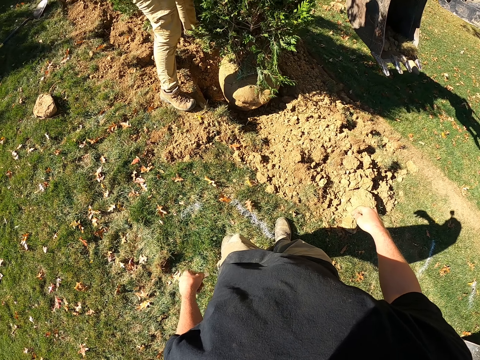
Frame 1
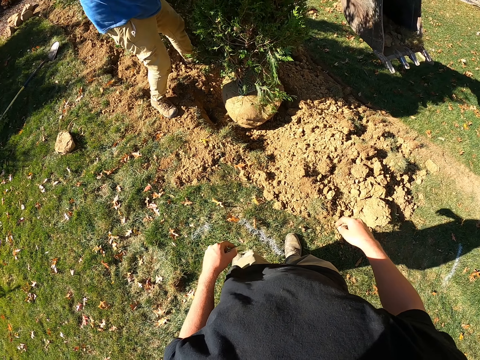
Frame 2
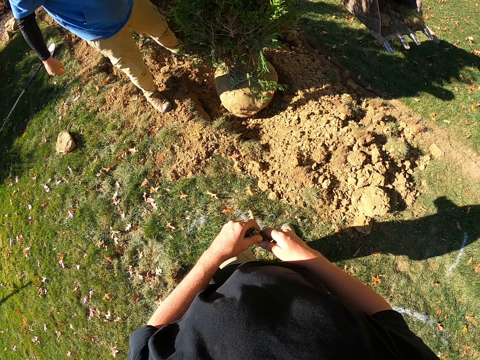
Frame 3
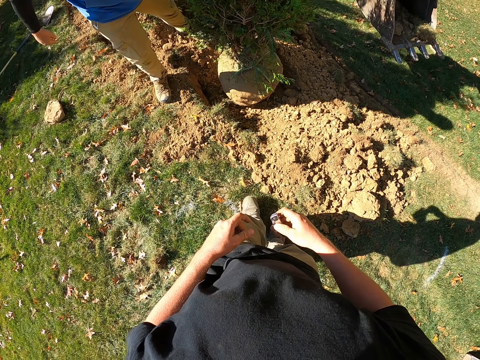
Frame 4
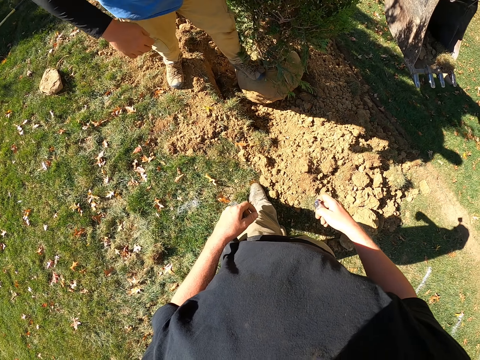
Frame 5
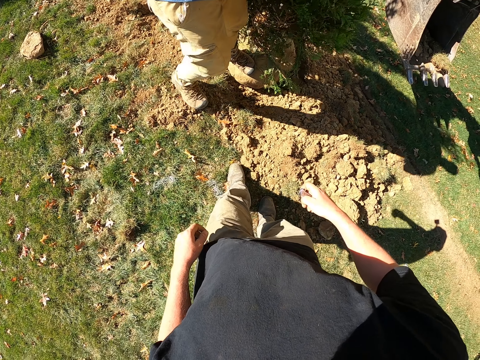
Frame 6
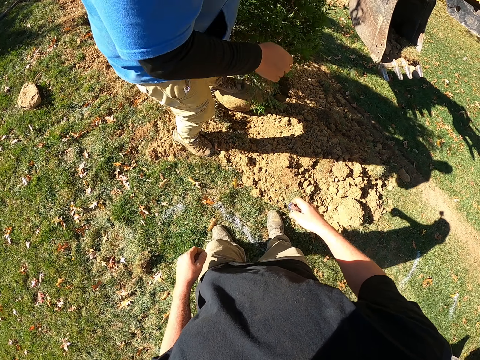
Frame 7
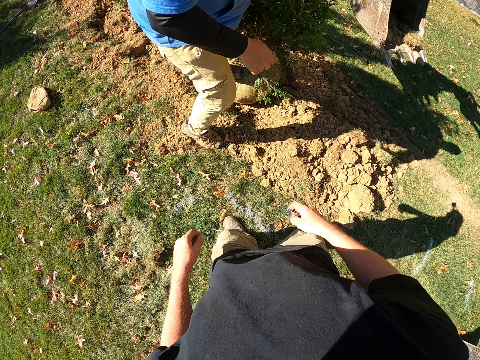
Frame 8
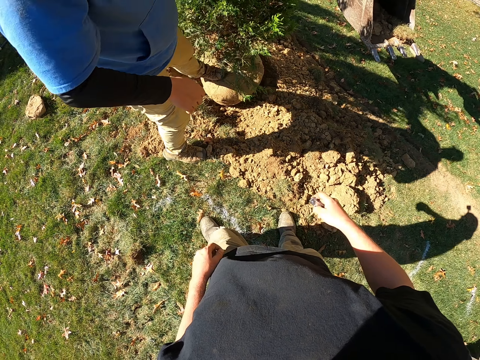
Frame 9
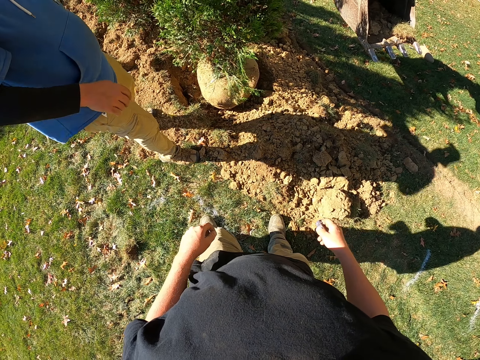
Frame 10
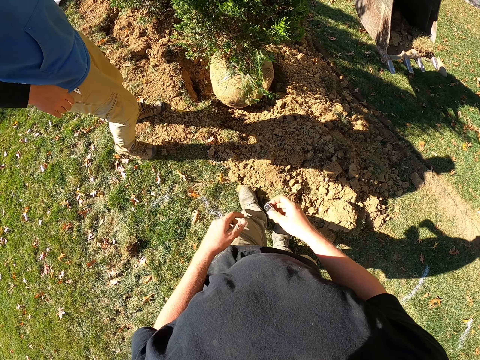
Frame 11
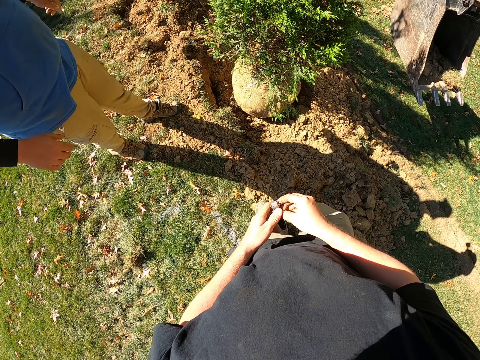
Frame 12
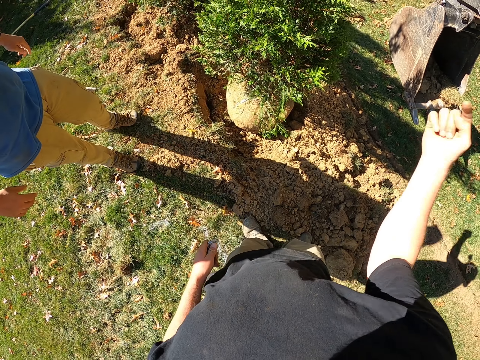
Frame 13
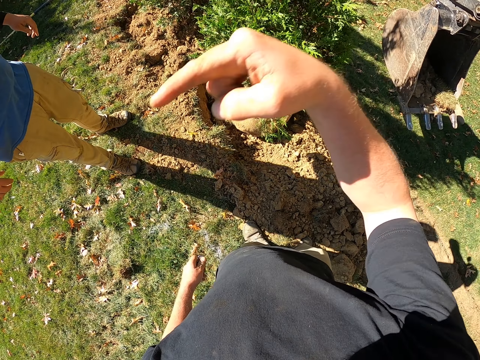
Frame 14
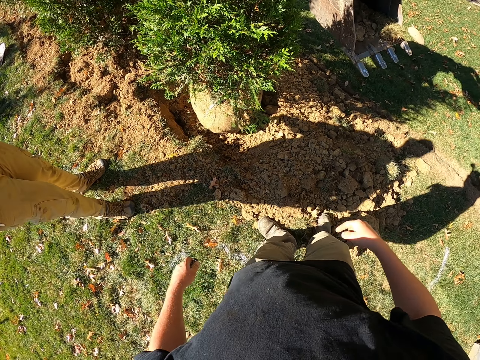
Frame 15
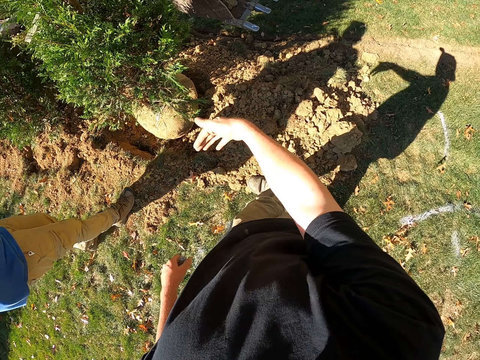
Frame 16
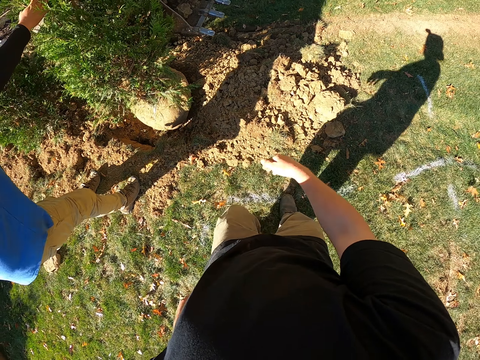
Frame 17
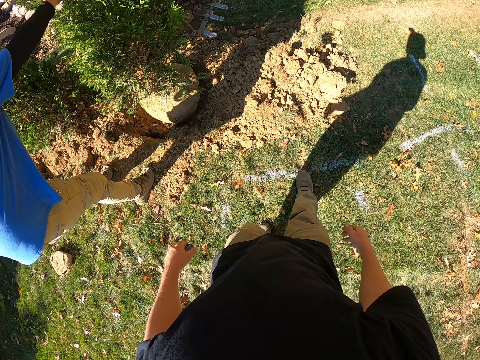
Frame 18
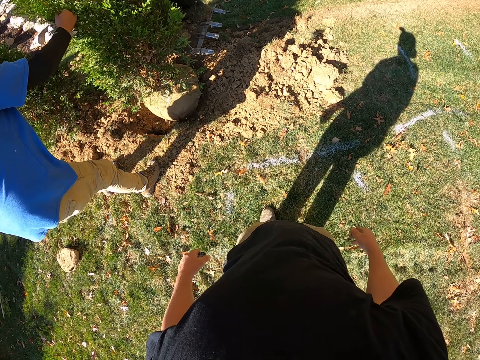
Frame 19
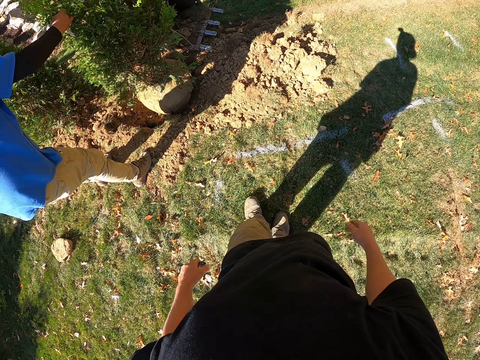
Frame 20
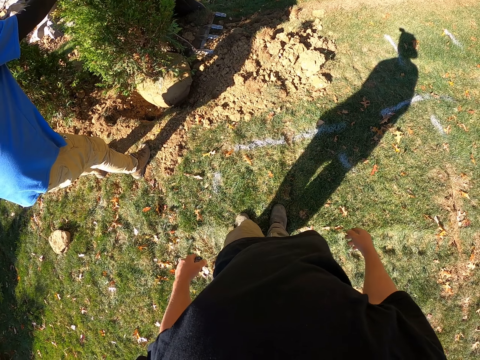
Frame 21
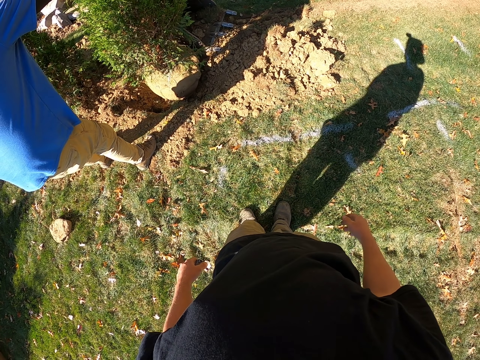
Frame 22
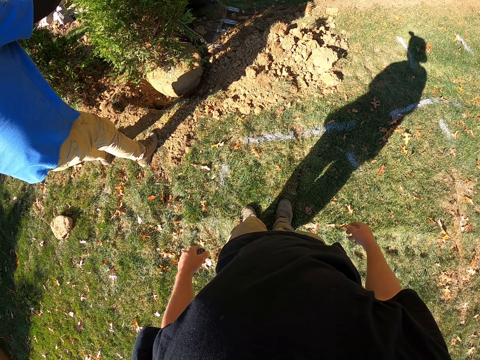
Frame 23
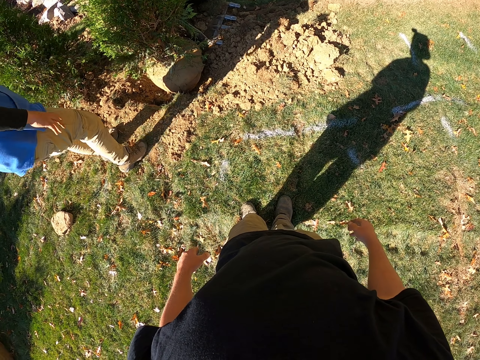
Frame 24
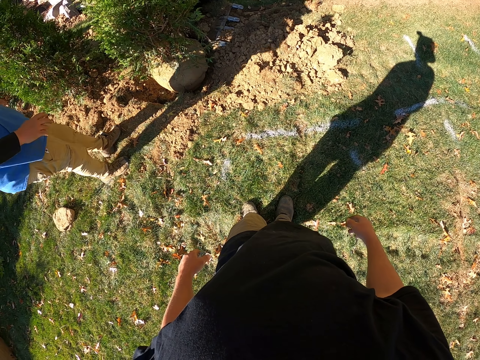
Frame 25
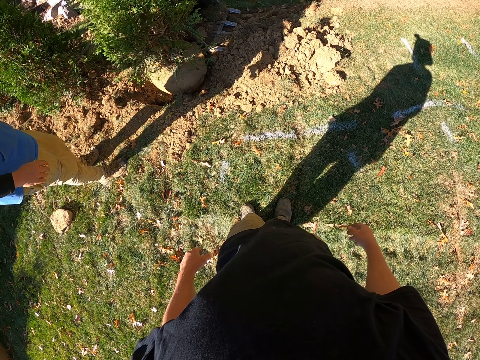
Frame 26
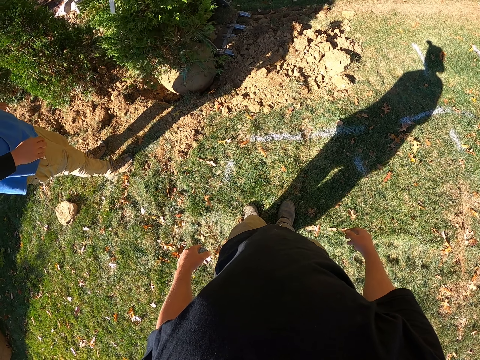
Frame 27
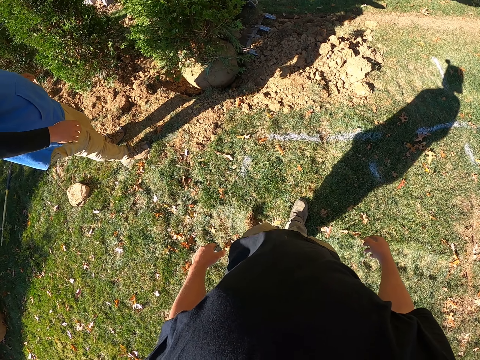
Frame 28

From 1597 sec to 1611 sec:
The camera wearer holds a knife. They move. A man steps on the sack. The camera wearer holds the knife. They lift a hand up. They gesture. They move the hand. The man touches the plantation. The camera wearer moves back. They look around.

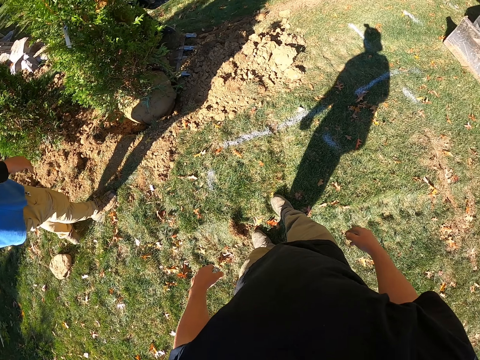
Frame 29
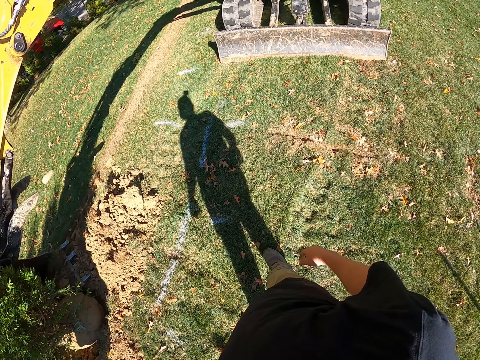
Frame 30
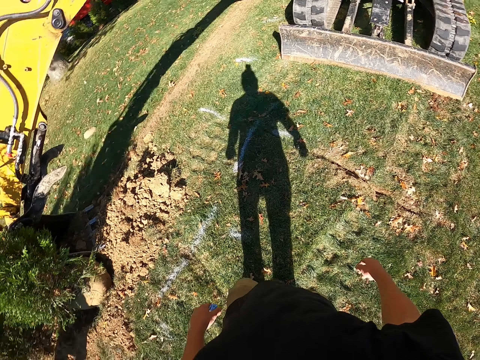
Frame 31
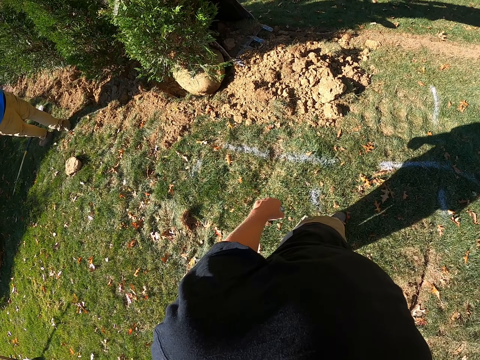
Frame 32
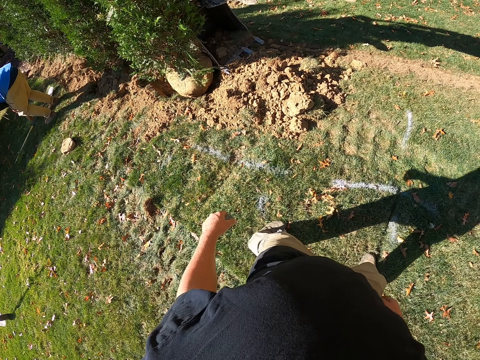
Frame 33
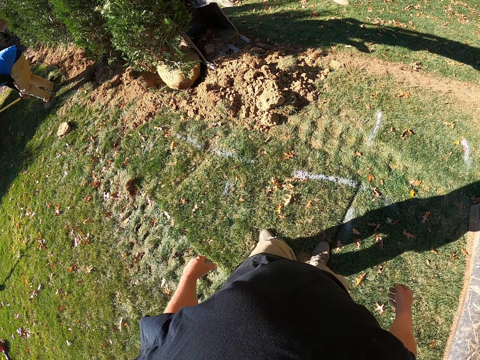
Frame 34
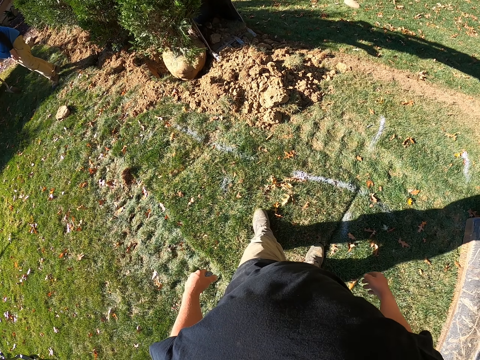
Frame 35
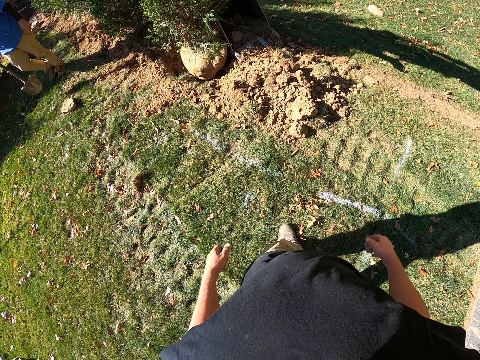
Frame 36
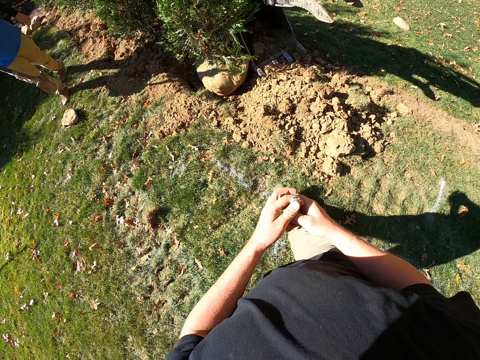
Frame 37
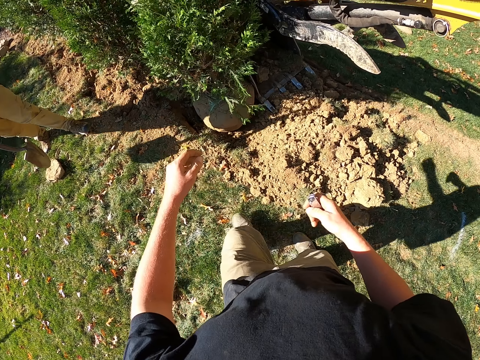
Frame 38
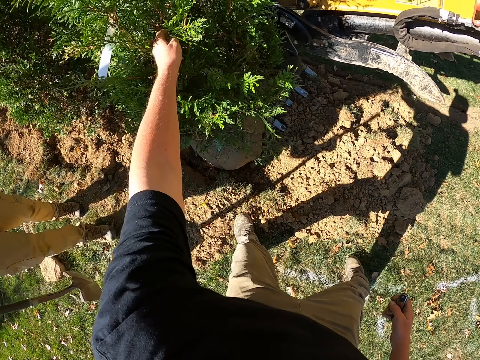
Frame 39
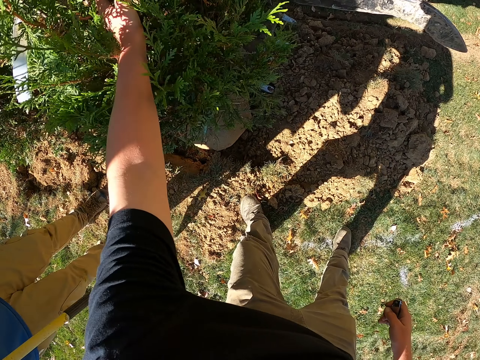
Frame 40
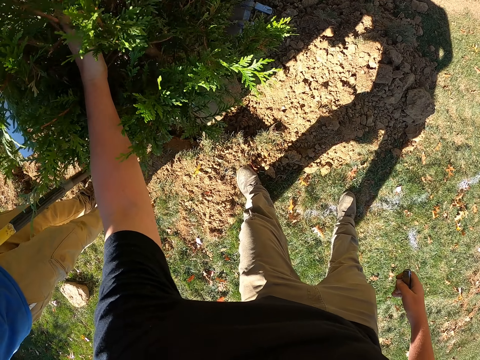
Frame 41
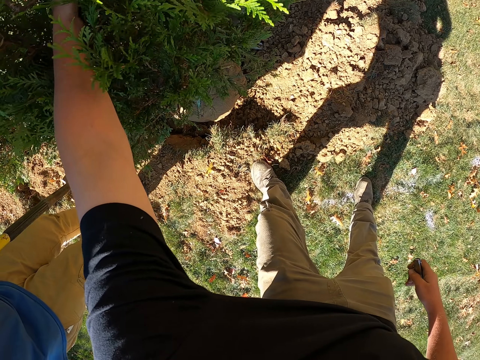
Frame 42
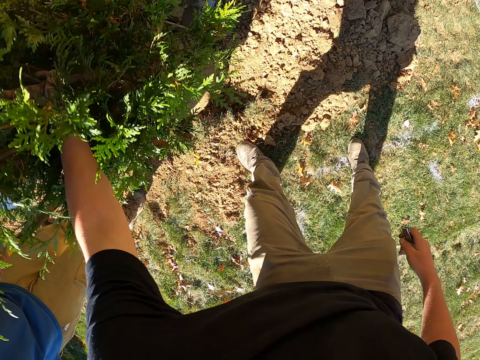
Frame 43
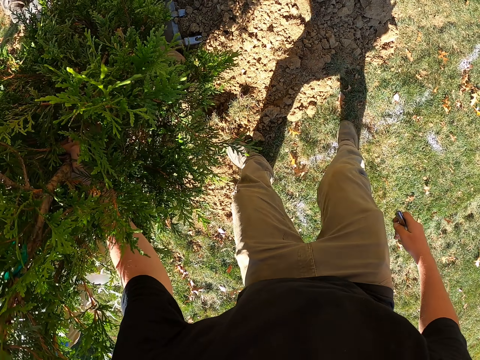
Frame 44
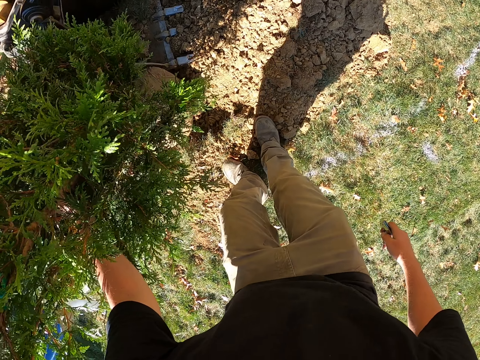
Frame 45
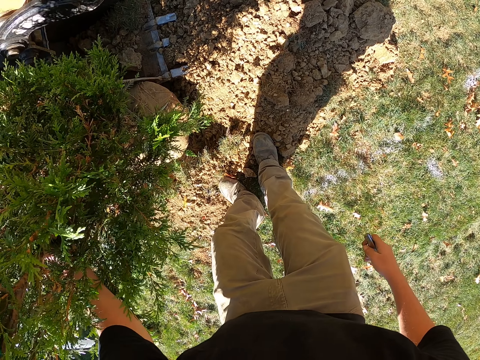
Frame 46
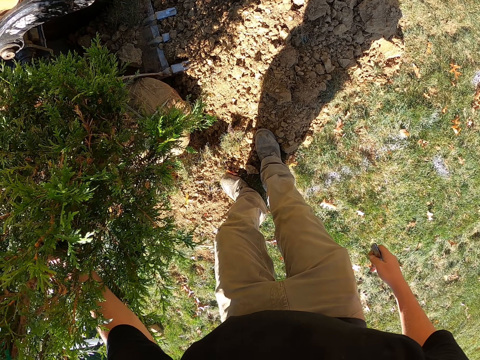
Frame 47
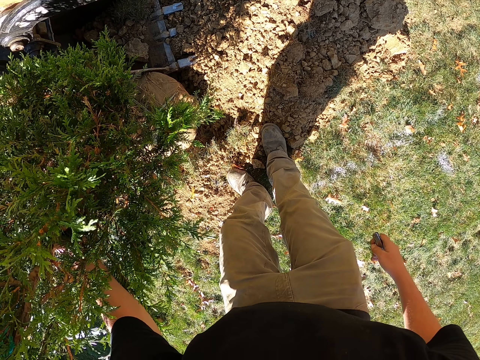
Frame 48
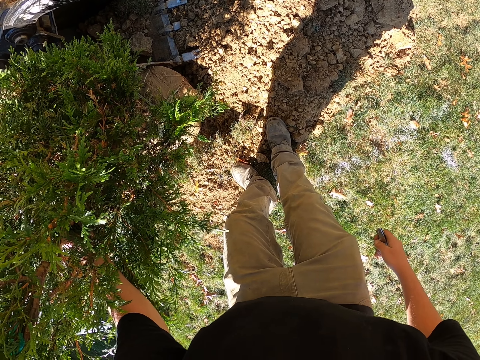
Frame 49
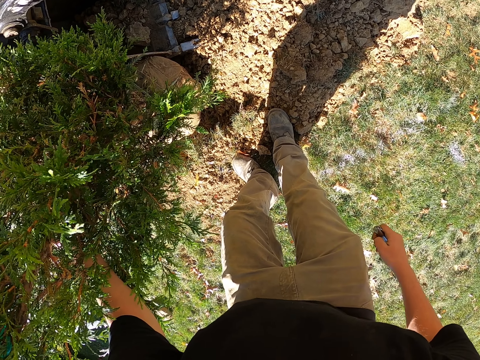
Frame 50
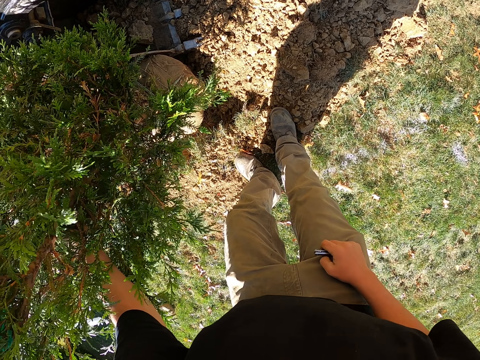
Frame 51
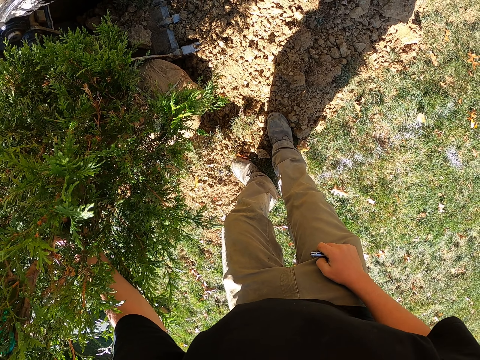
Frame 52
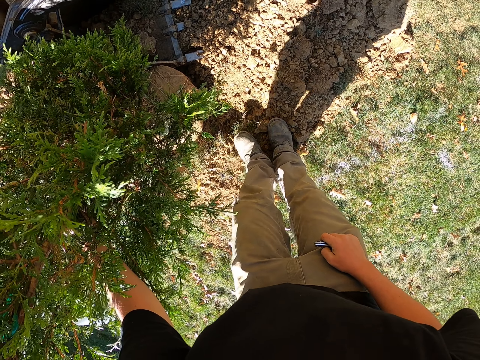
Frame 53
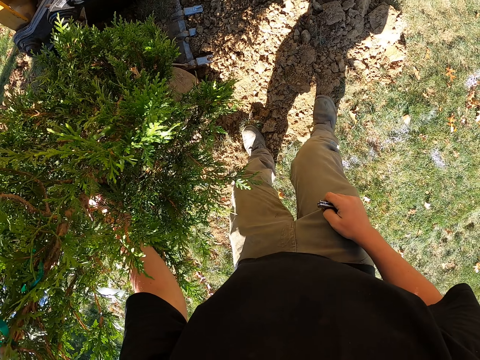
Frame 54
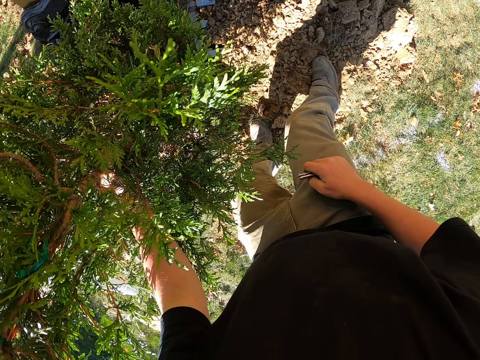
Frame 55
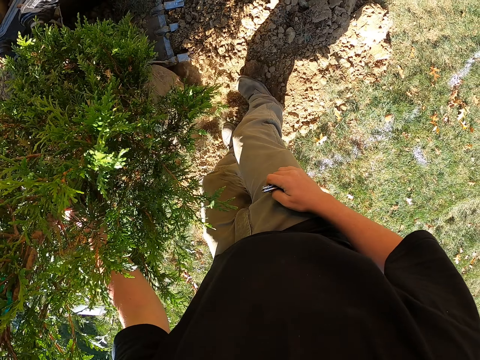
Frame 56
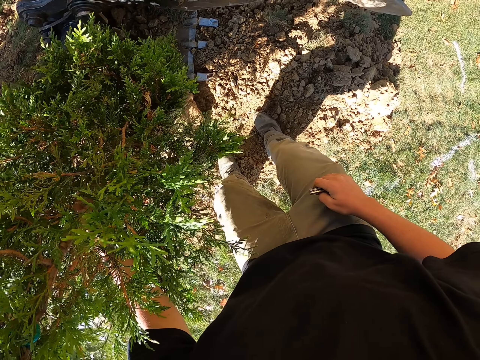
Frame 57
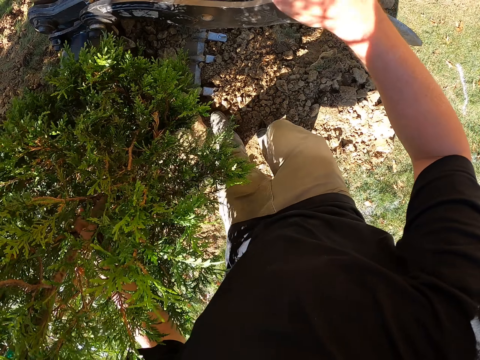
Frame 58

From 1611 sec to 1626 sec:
The camera wearer walks around. A man picks up the spade. The camera wearer holds the knife. They move a hand forward. They hold a tree. They push sand with the feet.
